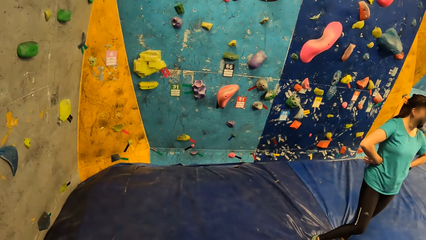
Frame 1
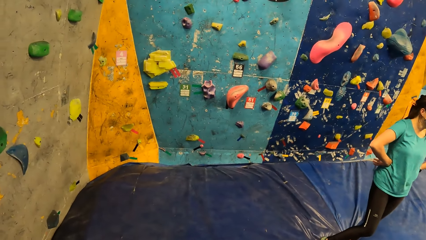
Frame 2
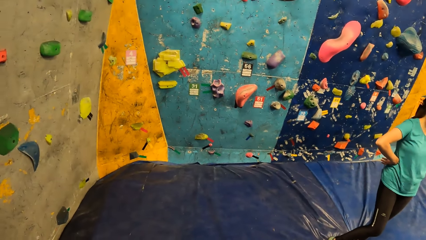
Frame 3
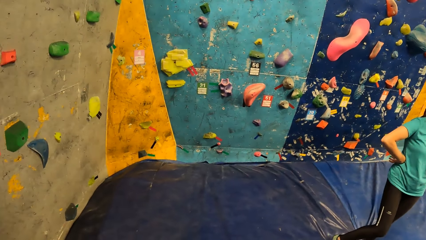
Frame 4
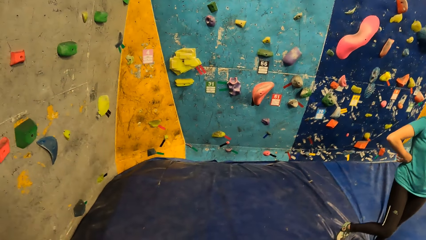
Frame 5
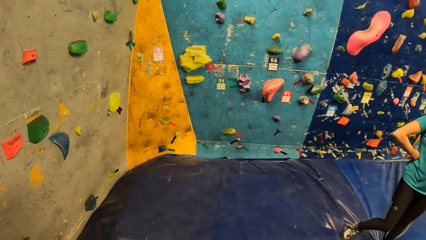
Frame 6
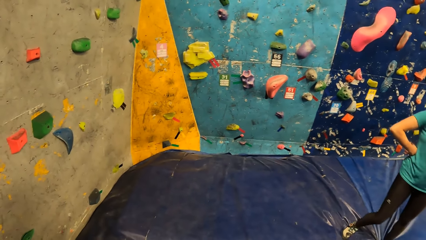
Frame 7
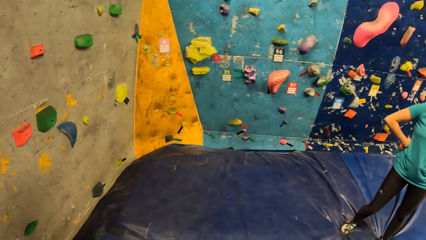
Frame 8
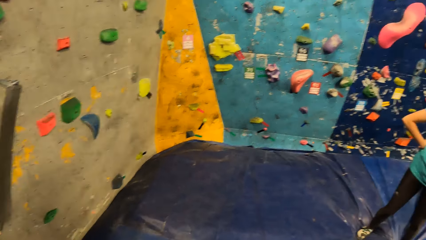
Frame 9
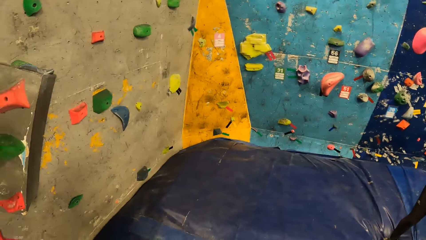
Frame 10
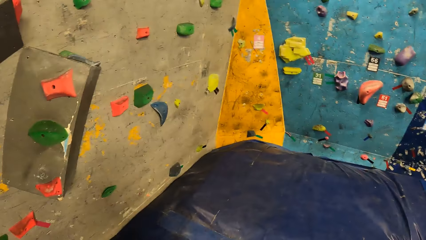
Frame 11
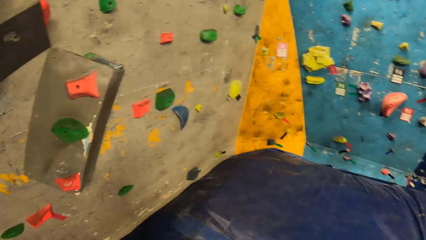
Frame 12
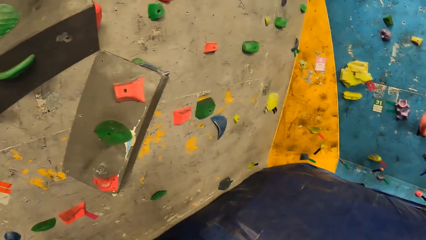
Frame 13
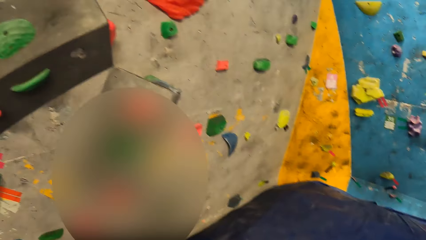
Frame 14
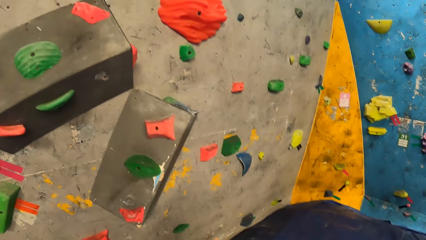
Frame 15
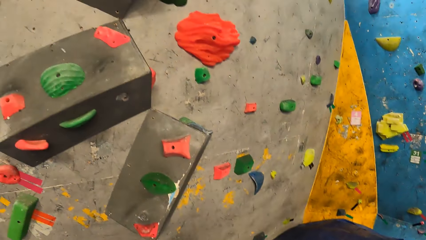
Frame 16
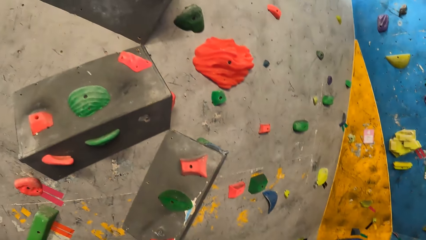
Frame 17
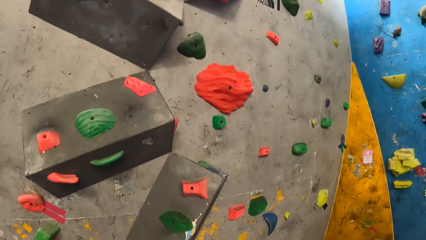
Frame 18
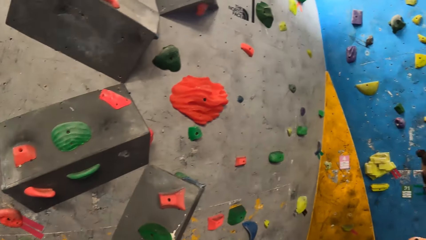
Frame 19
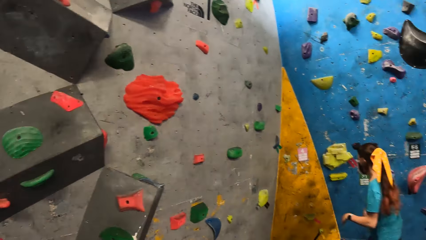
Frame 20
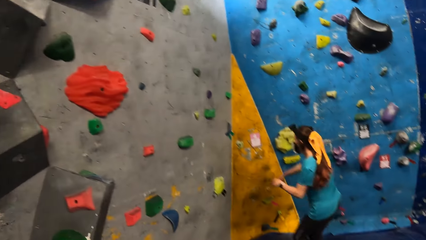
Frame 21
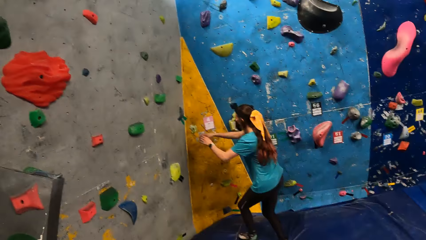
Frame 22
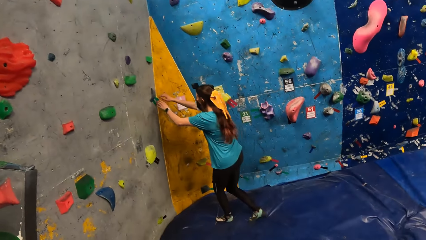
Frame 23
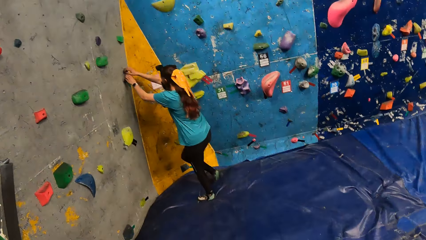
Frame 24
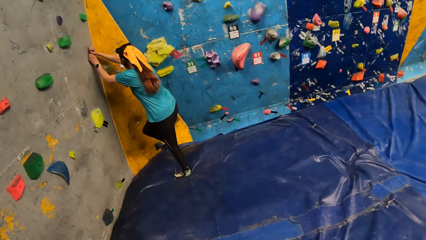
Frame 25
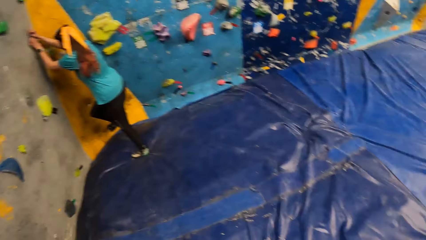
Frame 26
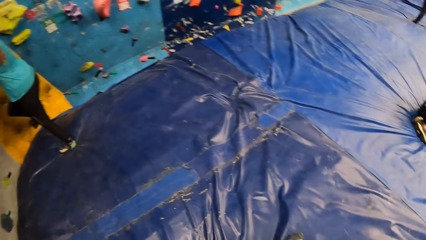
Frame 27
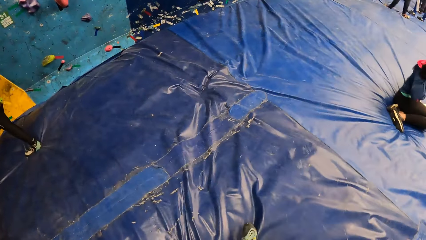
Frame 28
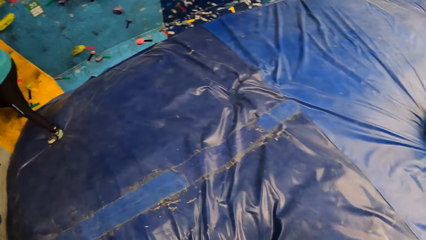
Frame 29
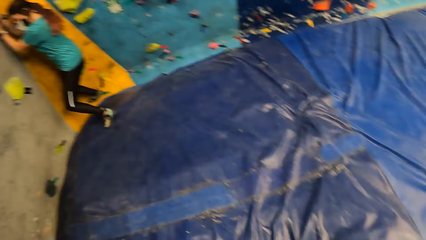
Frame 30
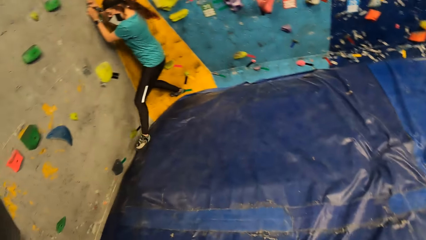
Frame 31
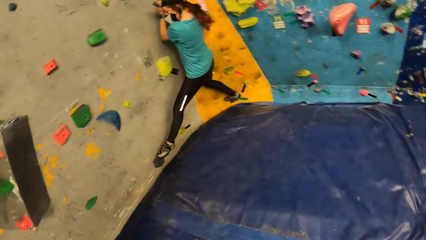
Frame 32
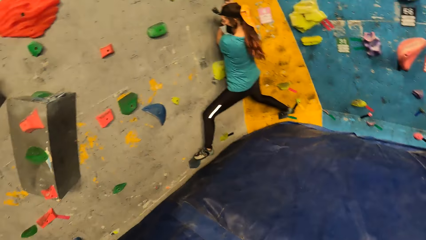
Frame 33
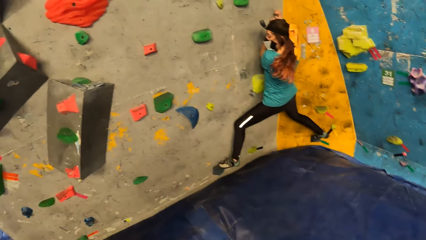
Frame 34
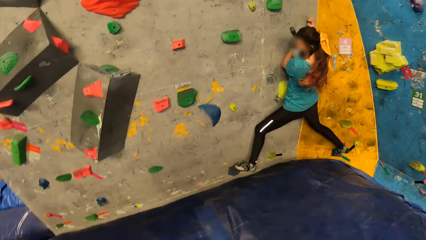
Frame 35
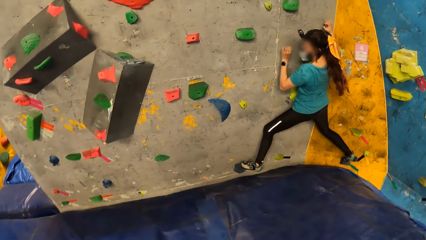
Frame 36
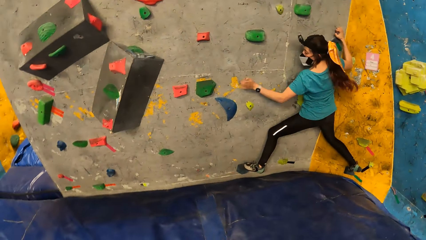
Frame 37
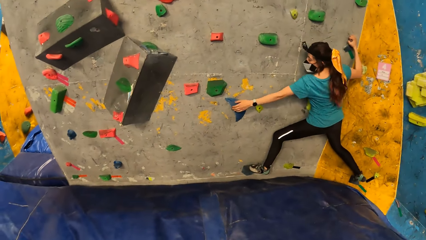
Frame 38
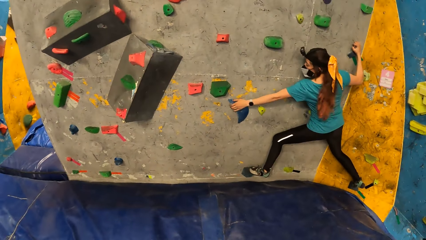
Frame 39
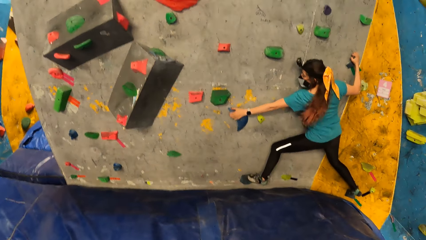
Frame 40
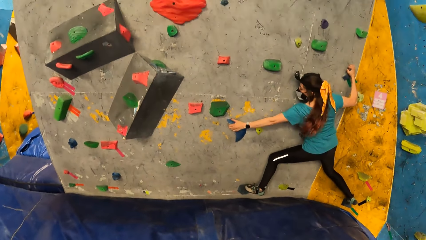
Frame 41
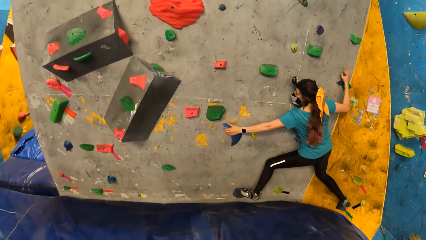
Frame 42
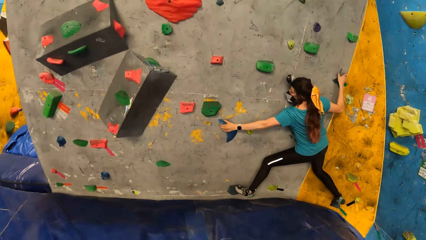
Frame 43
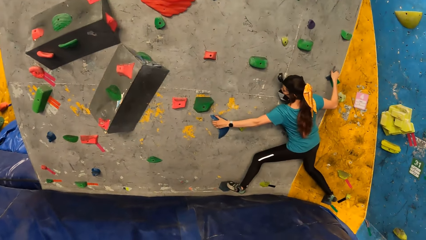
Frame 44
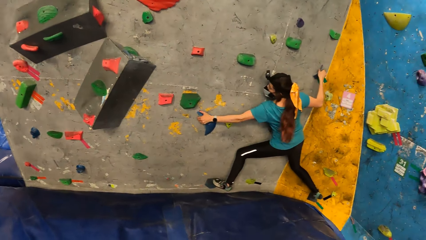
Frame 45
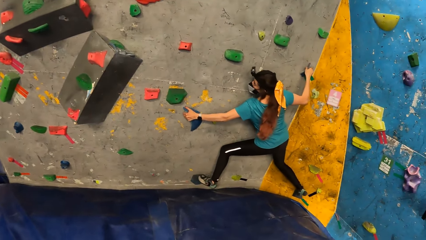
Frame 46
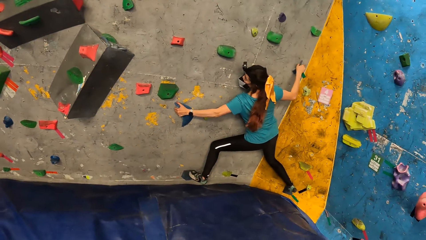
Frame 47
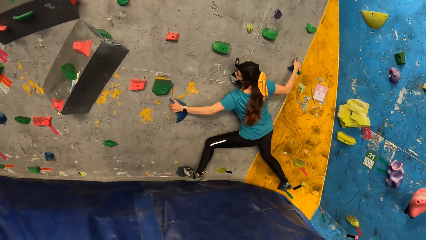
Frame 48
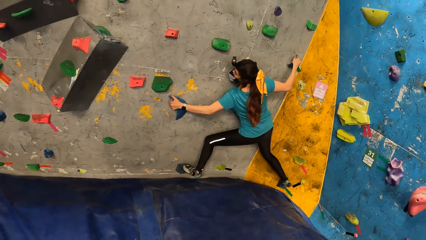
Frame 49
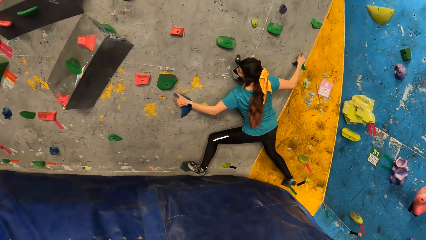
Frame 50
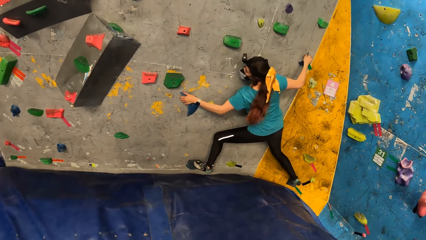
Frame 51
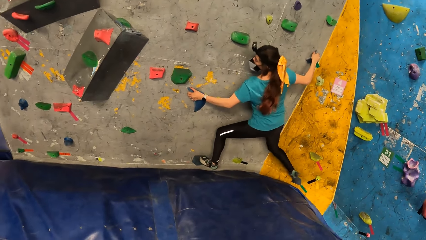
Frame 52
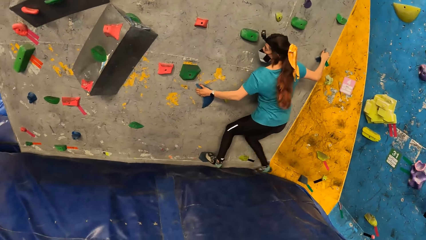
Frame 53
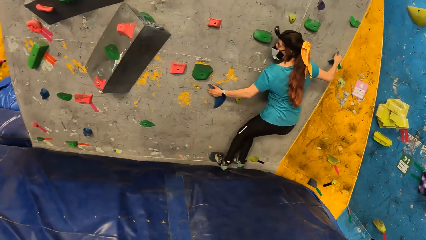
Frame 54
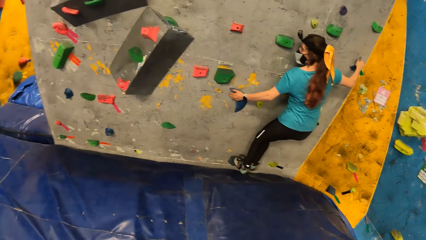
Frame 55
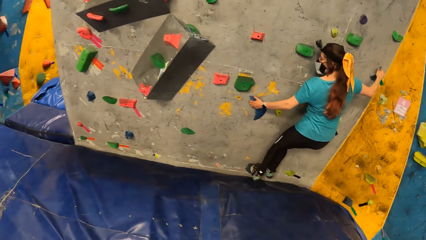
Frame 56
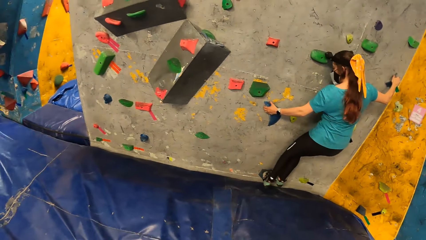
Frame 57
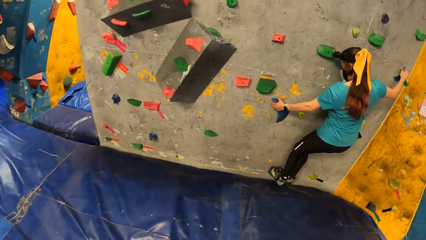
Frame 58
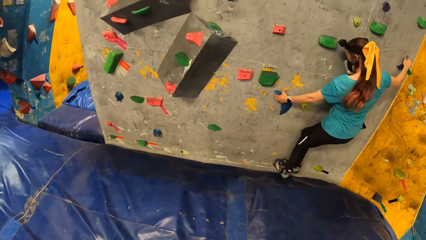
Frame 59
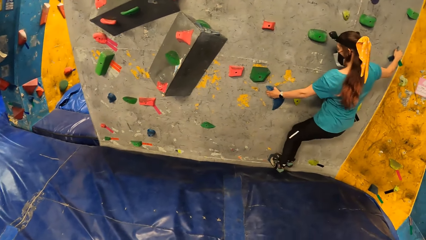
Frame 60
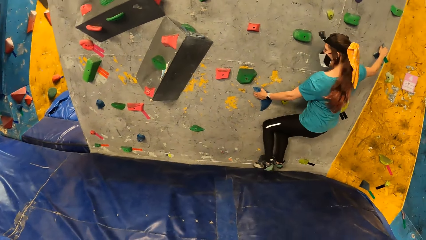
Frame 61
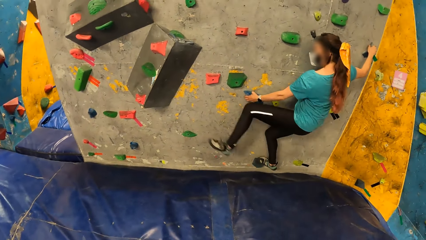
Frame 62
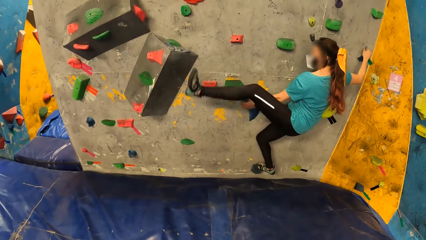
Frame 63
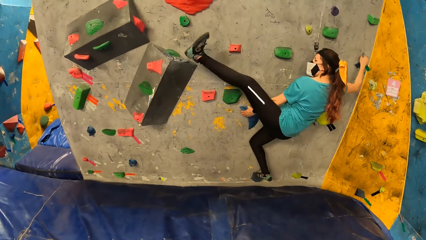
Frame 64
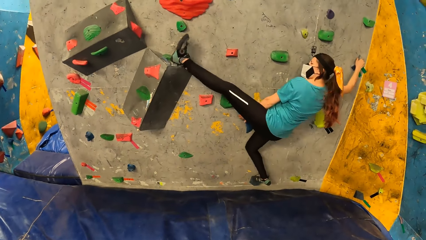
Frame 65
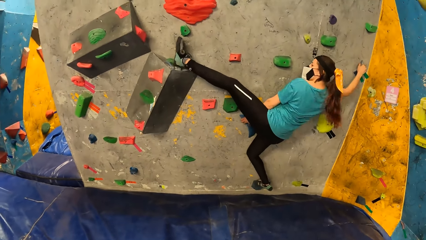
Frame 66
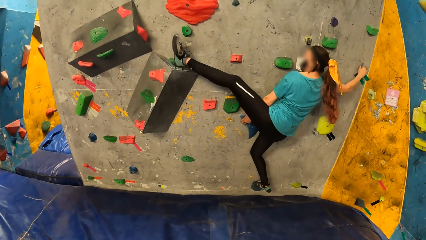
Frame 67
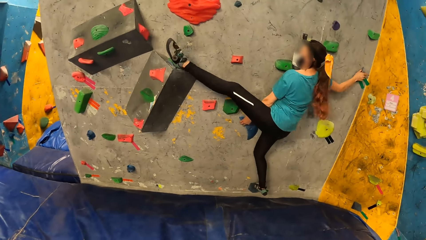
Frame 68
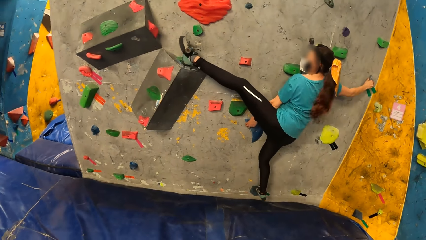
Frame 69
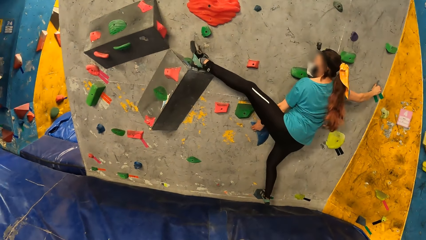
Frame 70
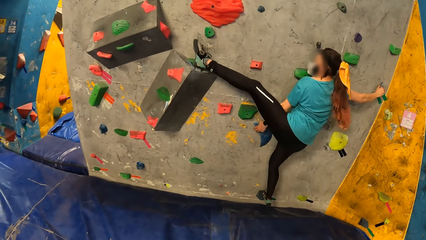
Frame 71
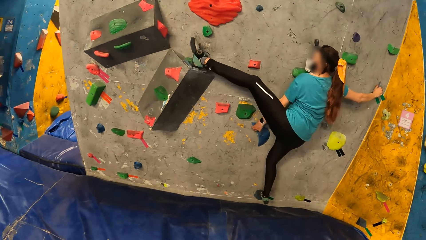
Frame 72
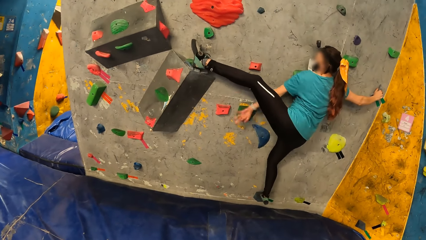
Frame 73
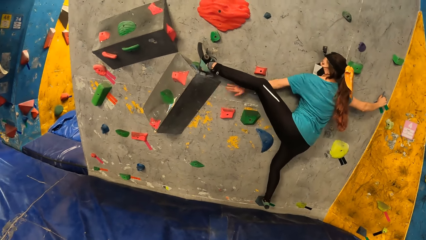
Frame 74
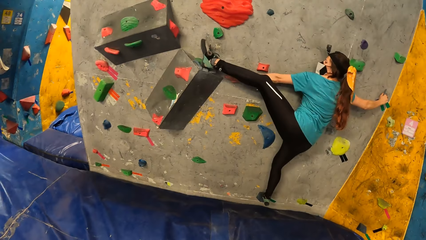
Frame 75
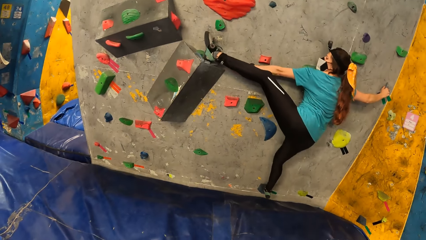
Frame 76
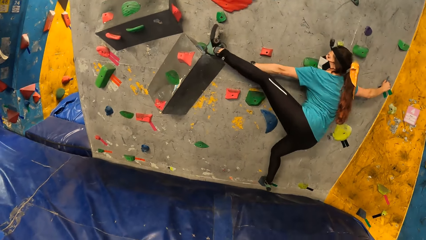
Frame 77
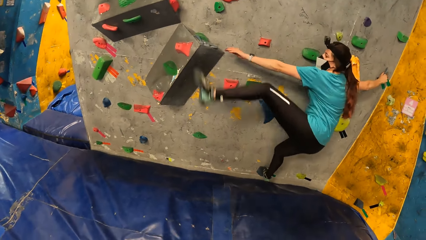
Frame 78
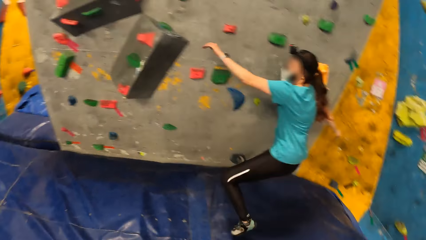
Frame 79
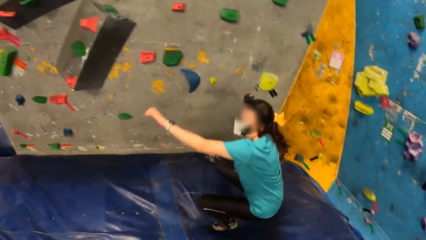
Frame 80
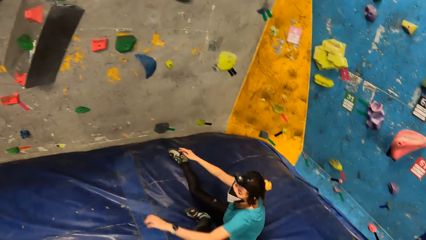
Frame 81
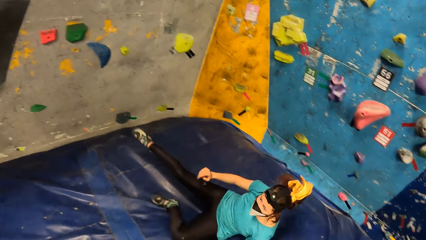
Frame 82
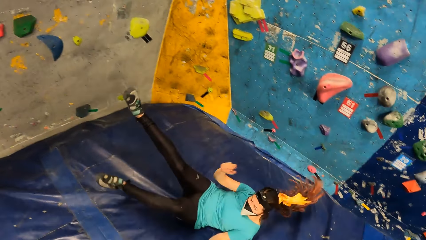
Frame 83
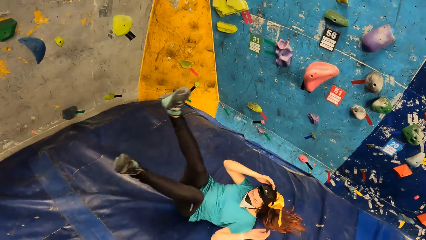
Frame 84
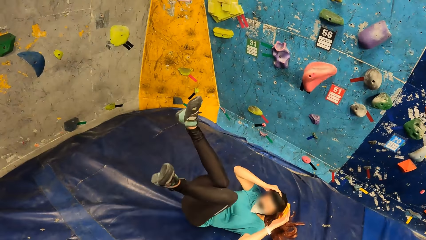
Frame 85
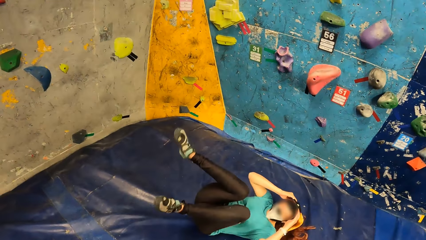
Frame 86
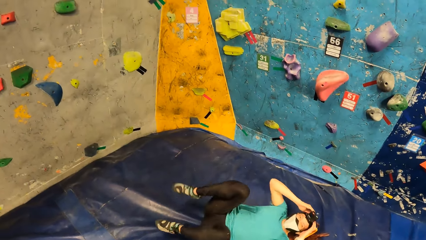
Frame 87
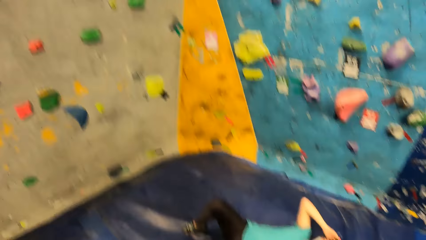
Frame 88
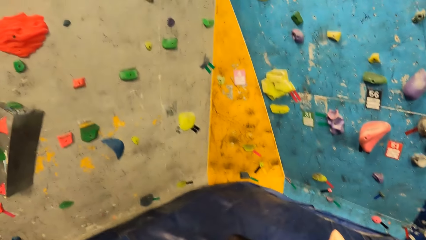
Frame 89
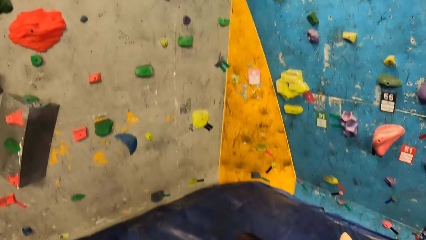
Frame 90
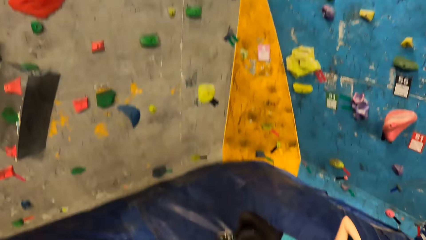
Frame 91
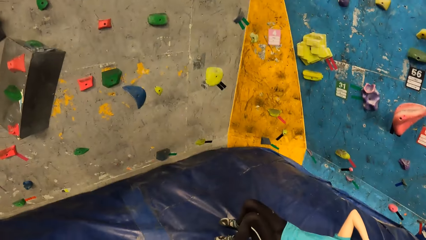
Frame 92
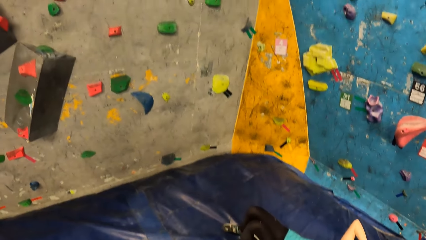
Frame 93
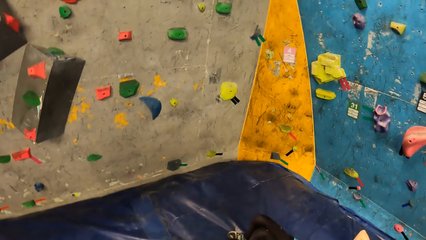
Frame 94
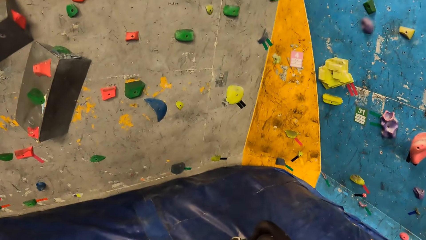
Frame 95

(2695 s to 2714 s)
The camera wearer looks at a woman on the climbing rock game. The woman places both hands on the climb hold on the bouldering wall. The woman climbs the bouldering wall with both hands. The woman lands on the bouldering mat on the floor.
